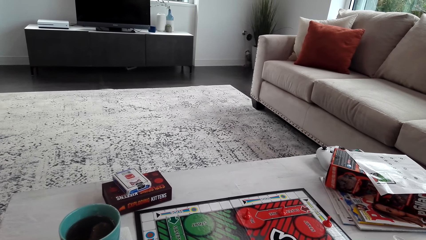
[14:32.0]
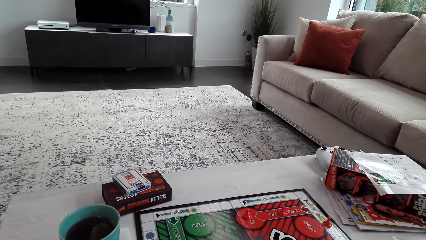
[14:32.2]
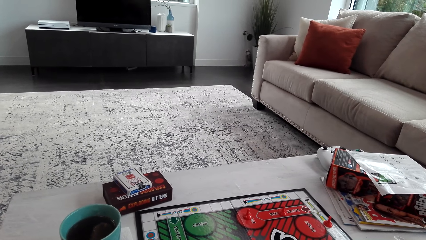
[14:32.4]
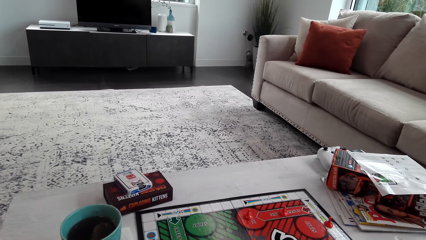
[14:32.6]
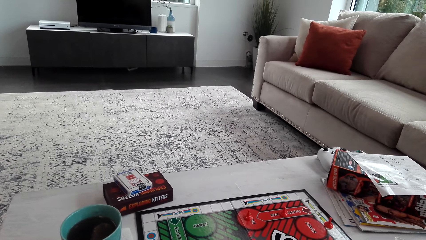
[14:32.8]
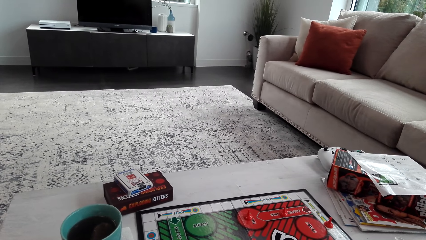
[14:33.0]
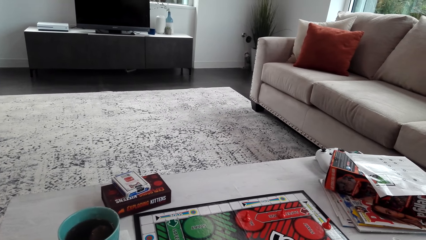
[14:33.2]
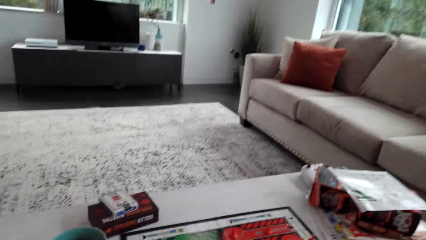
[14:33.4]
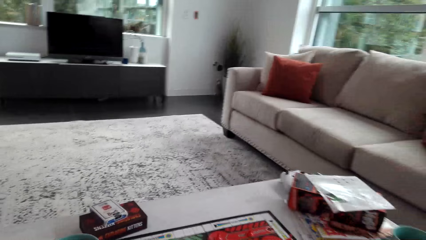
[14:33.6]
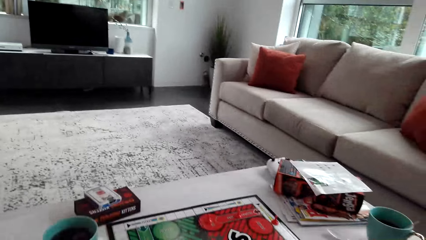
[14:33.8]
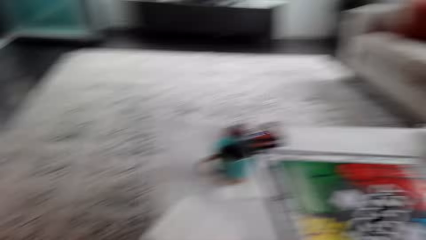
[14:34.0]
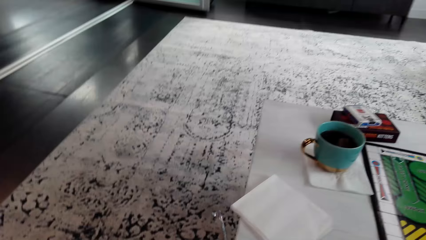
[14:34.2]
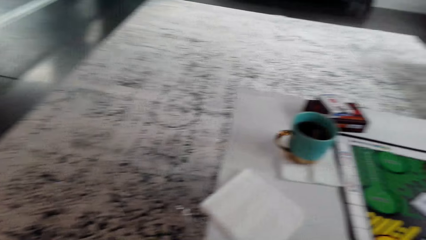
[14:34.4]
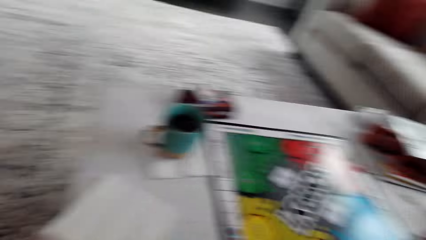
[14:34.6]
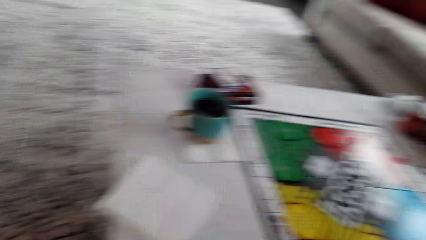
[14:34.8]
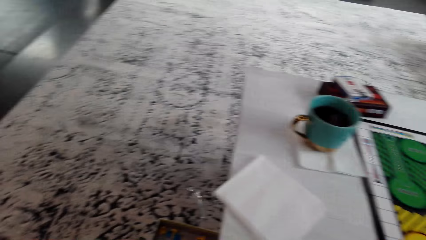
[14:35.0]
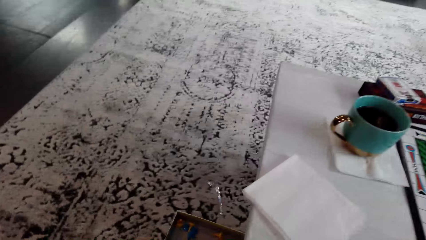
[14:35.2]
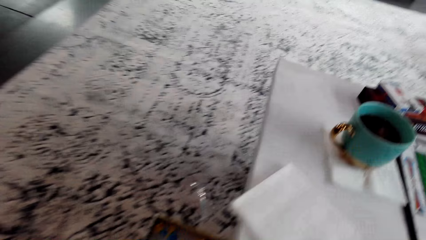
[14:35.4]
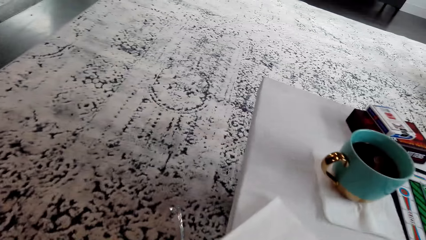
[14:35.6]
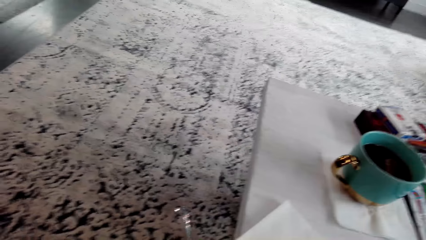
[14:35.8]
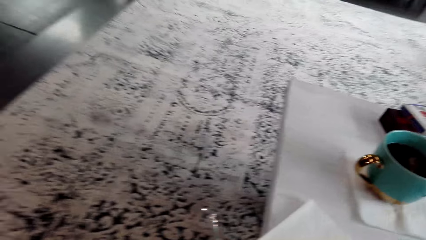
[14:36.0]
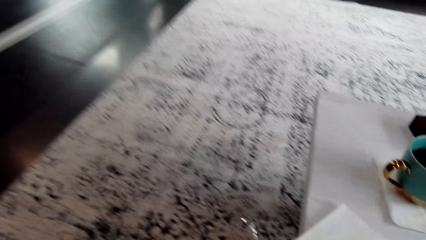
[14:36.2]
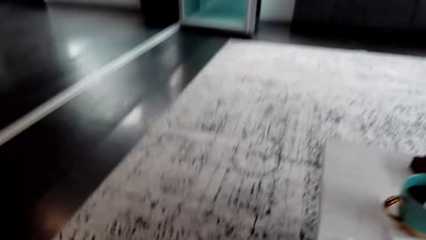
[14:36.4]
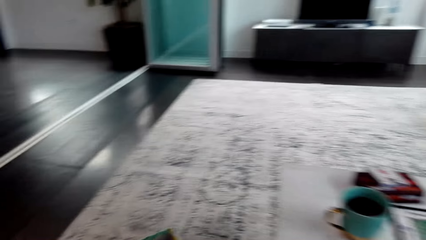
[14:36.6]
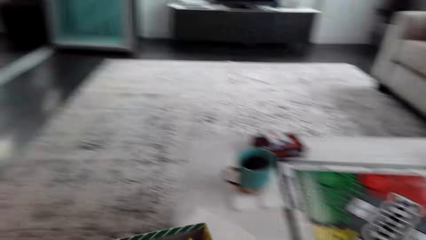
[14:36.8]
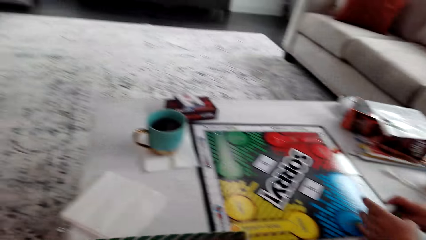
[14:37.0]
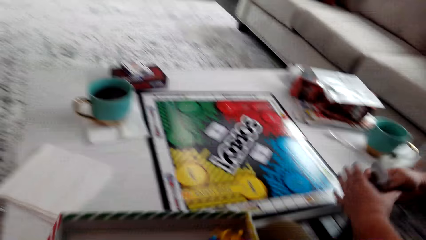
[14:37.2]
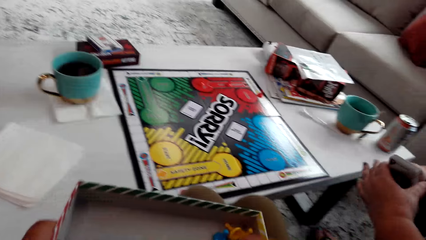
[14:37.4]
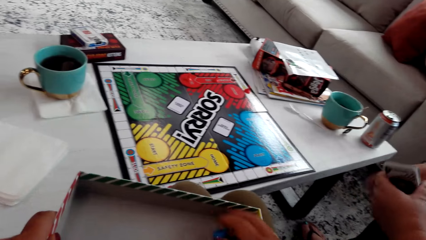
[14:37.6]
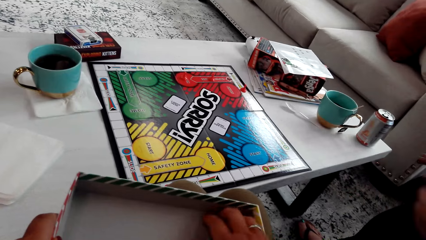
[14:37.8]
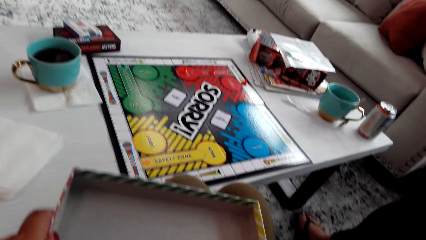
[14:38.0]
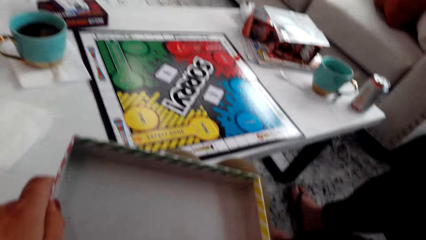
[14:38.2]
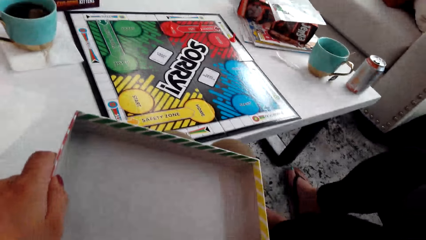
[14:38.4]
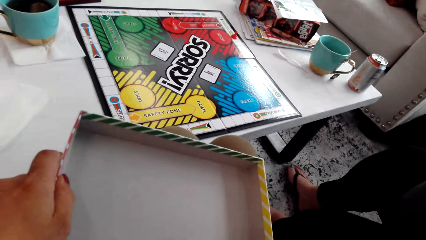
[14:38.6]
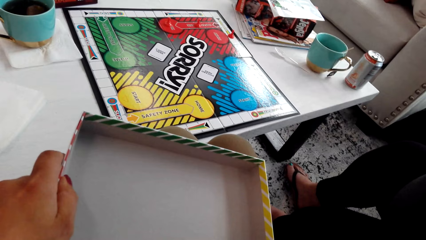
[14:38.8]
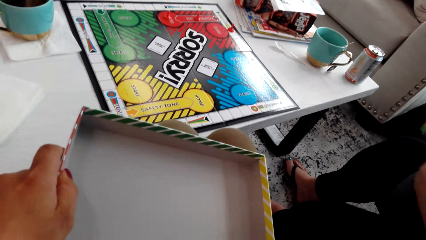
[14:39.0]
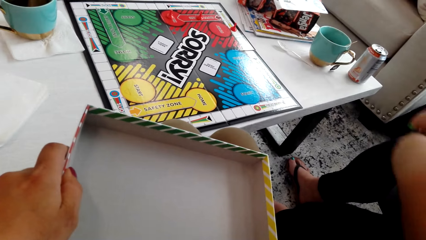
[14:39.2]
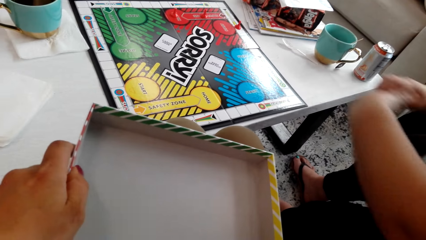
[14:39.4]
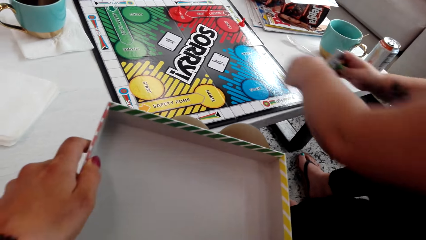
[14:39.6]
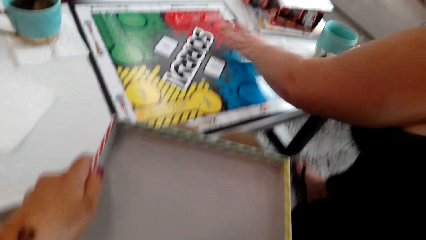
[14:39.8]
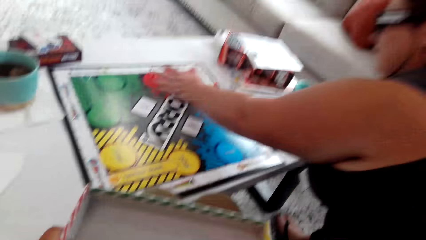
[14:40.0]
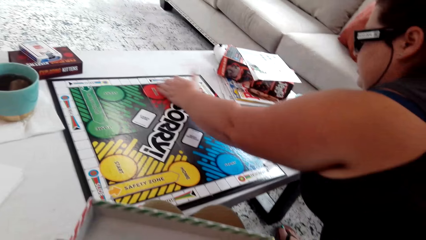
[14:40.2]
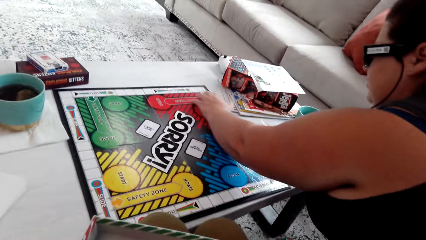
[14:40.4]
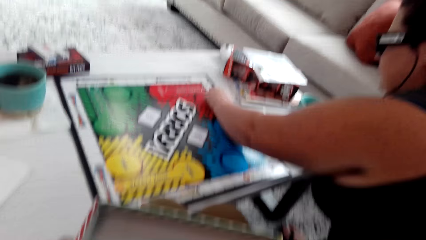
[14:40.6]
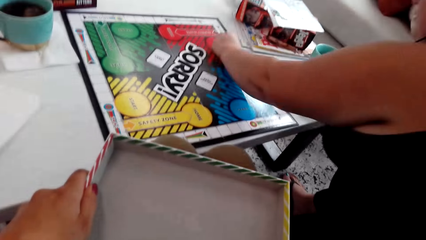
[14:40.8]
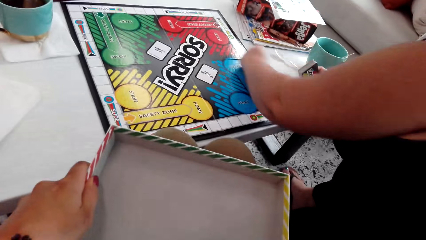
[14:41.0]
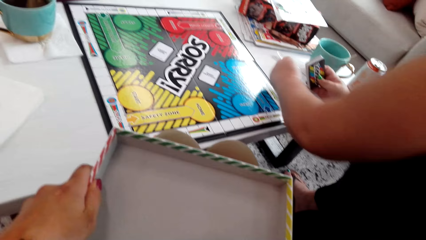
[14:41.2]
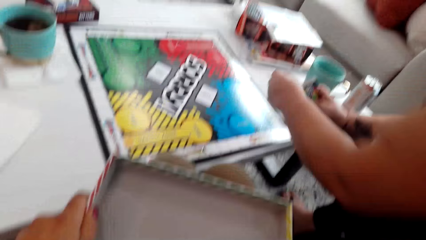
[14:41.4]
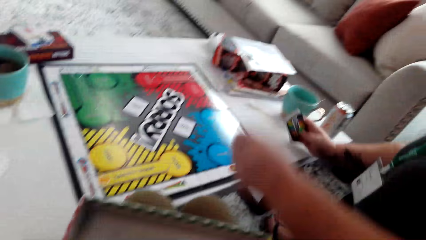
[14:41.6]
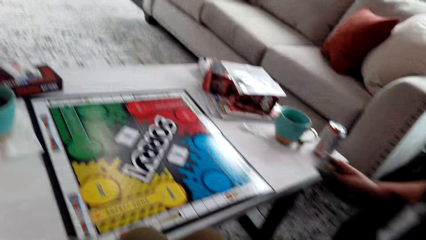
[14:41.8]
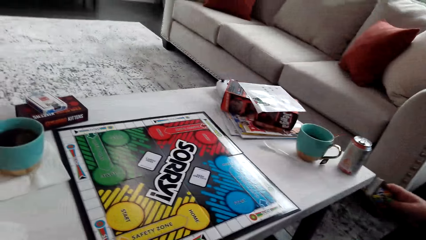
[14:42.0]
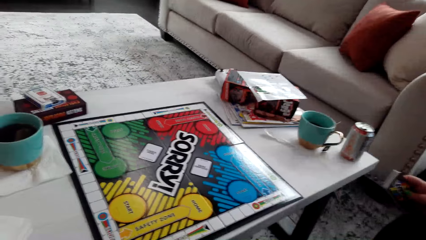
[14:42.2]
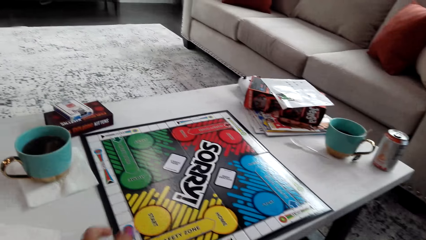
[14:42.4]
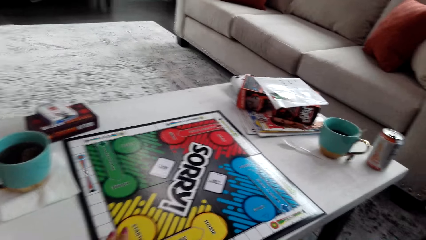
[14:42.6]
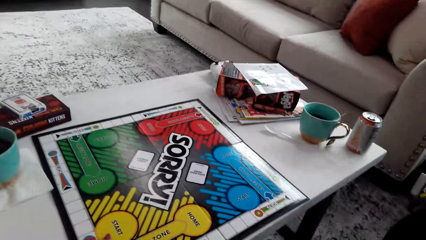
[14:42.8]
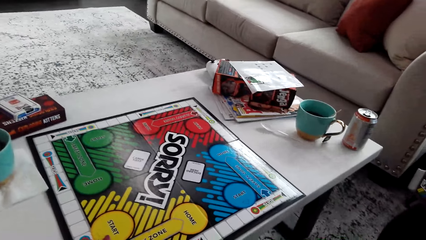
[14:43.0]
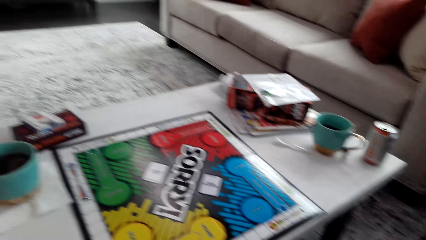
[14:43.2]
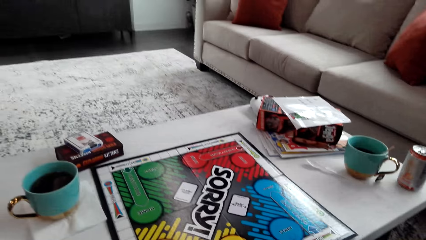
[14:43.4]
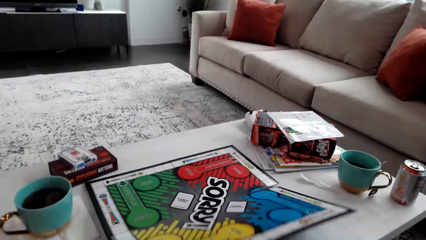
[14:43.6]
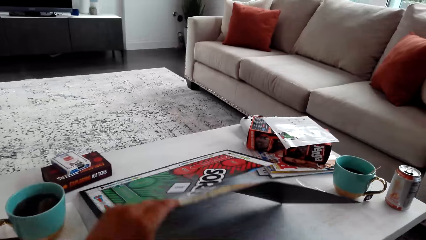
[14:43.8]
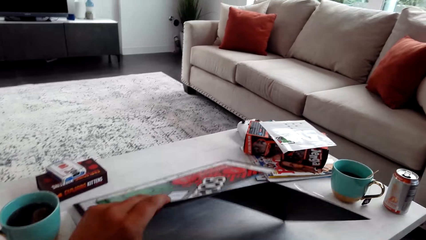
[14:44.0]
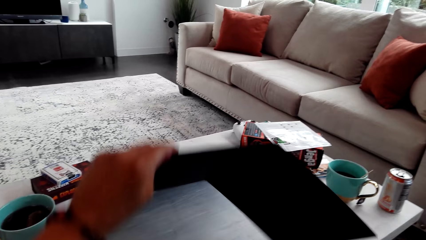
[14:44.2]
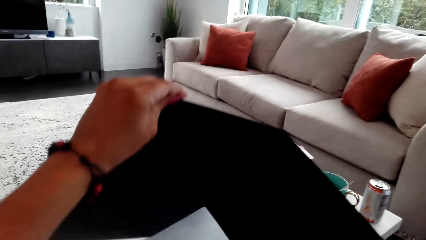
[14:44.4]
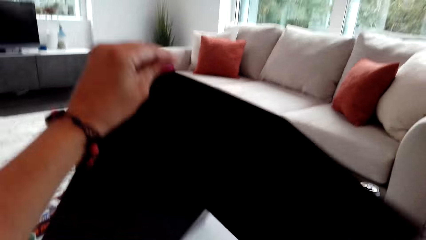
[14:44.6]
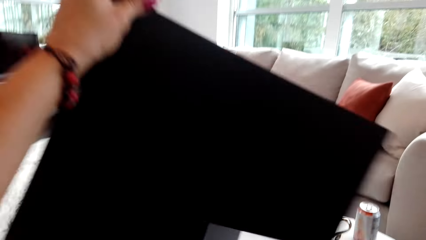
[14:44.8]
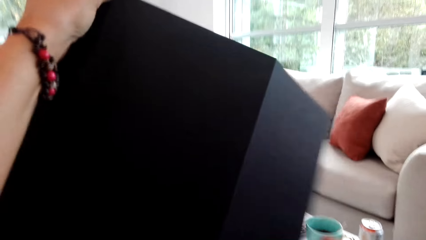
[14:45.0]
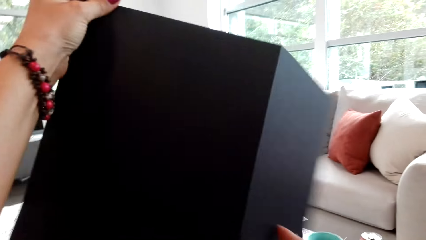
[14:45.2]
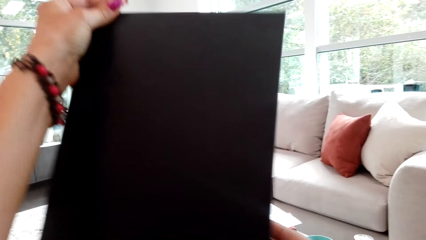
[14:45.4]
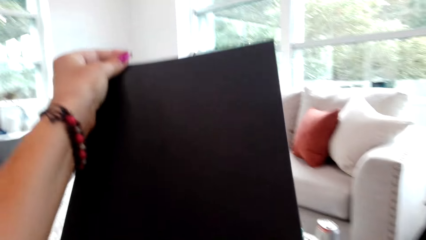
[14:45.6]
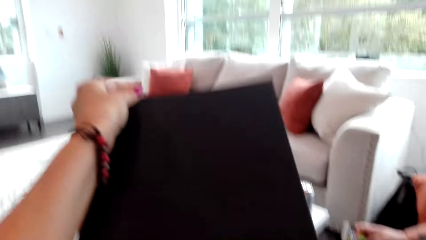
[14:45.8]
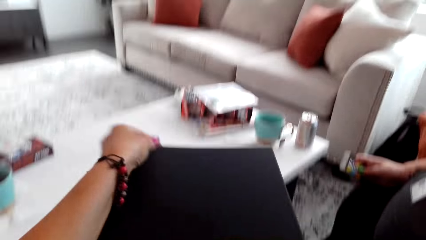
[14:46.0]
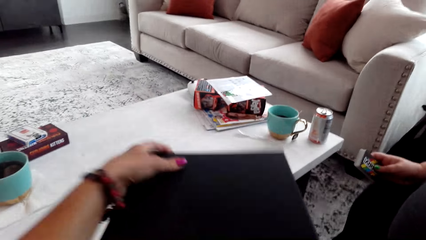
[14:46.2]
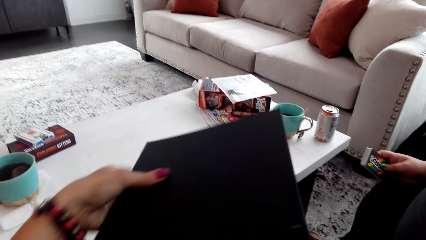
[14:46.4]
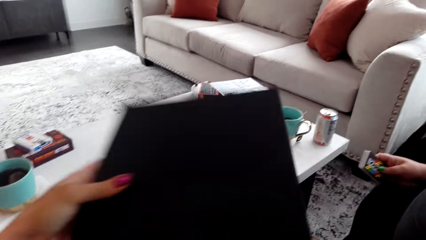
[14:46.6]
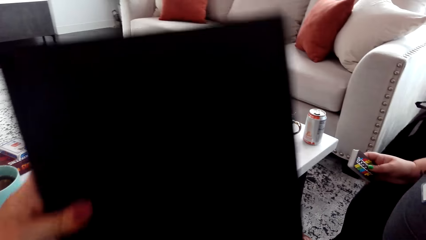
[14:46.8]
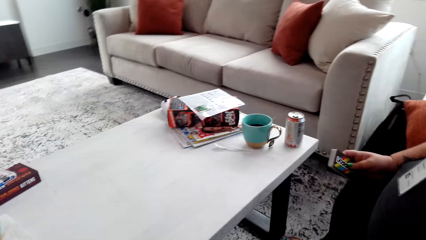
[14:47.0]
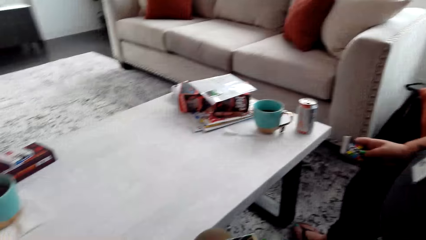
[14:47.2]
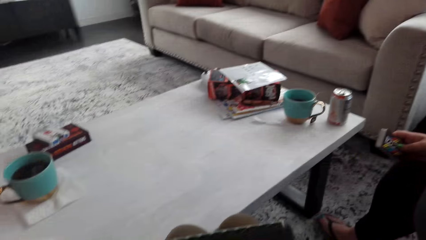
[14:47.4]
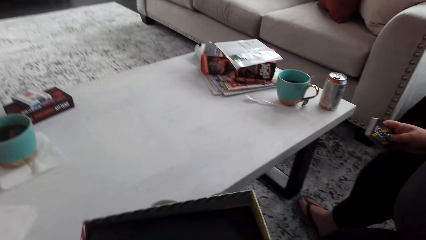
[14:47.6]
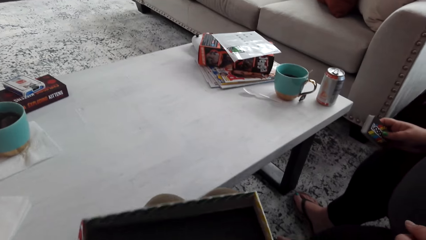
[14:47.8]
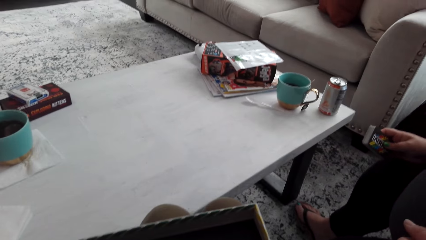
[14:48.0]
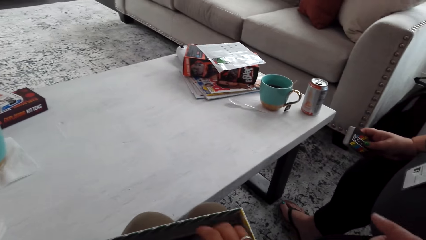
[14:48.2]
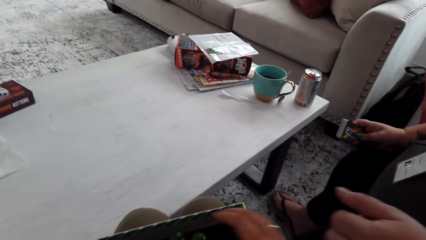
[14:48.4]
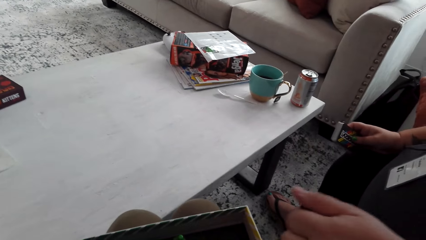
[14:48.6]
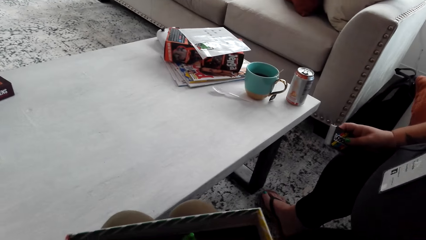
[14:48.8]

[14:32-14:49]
The camera wearer holds a box. They put the pawn in the box. A woman puts the pawn in the box. She collects the chips on the board. The camera wearer picks up the board. They fold the board.
